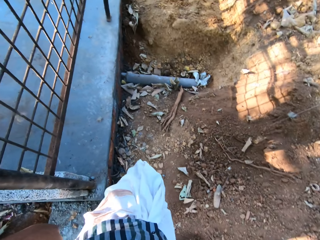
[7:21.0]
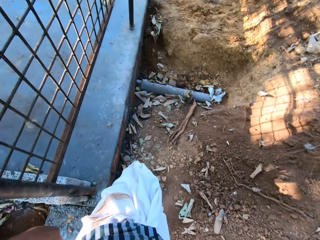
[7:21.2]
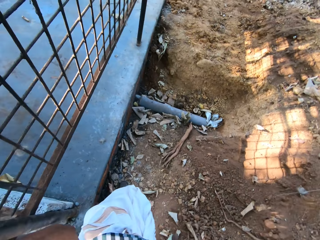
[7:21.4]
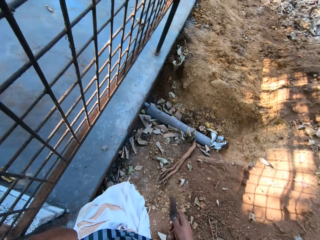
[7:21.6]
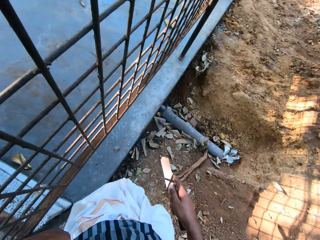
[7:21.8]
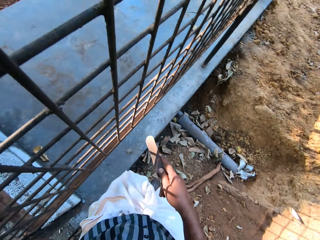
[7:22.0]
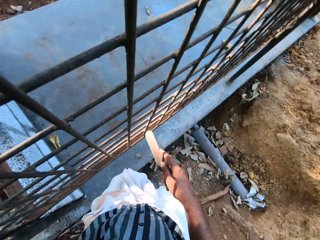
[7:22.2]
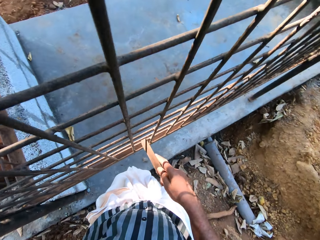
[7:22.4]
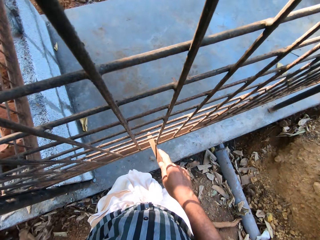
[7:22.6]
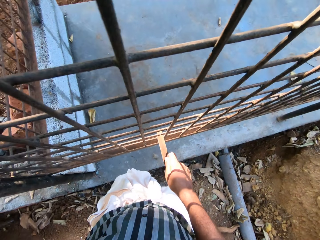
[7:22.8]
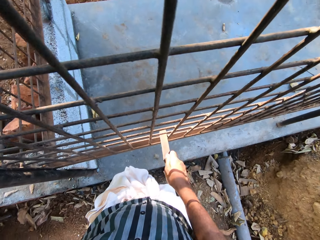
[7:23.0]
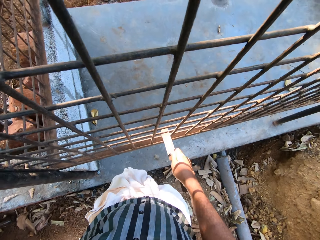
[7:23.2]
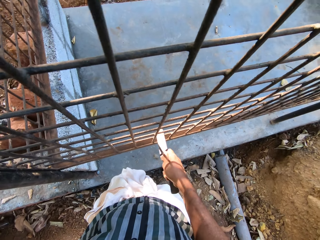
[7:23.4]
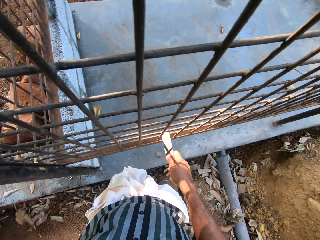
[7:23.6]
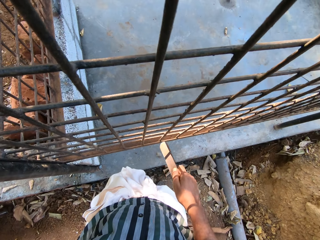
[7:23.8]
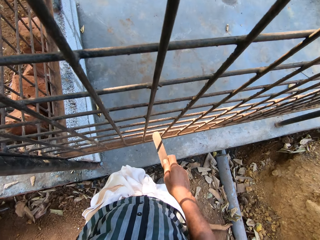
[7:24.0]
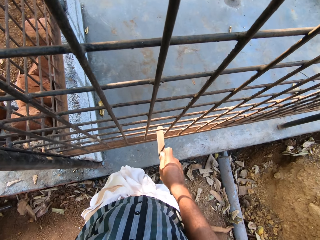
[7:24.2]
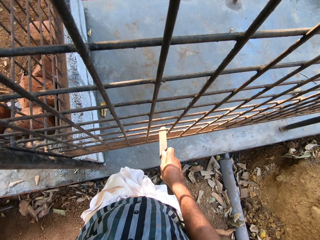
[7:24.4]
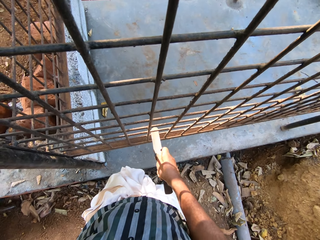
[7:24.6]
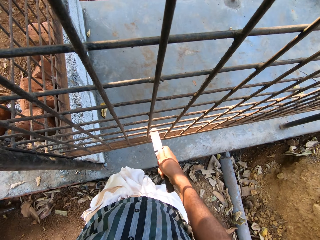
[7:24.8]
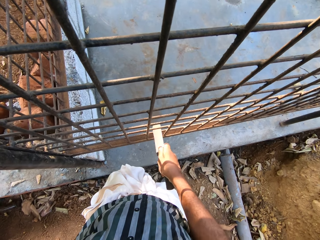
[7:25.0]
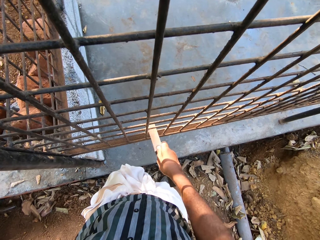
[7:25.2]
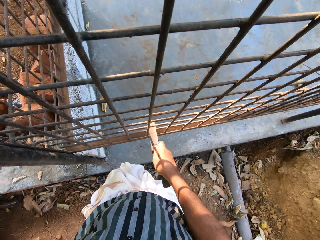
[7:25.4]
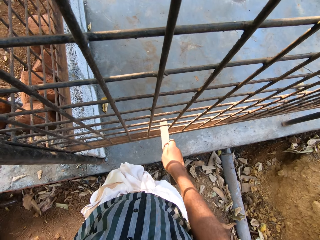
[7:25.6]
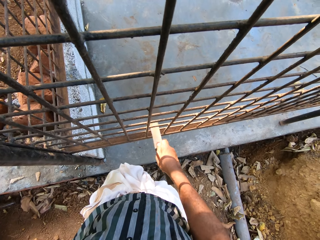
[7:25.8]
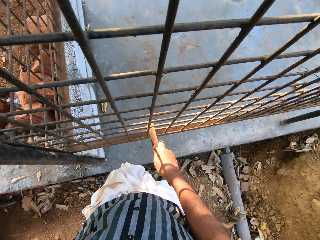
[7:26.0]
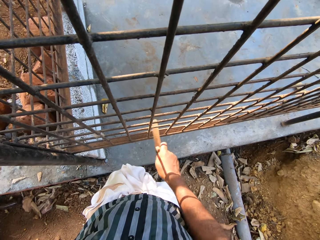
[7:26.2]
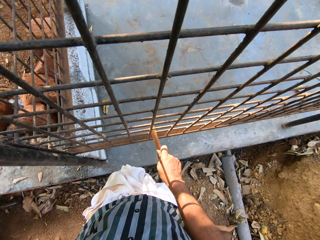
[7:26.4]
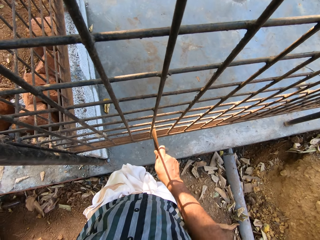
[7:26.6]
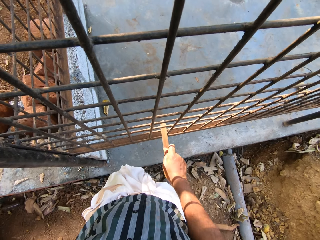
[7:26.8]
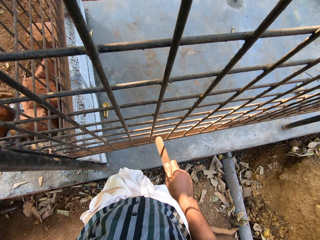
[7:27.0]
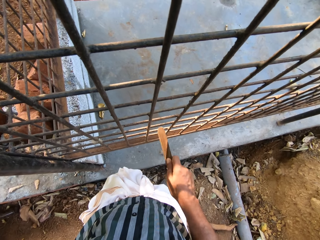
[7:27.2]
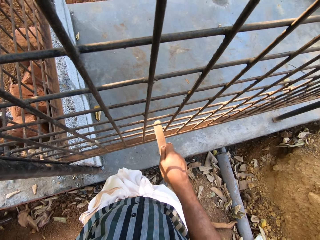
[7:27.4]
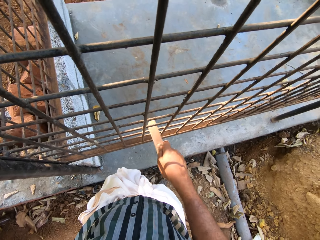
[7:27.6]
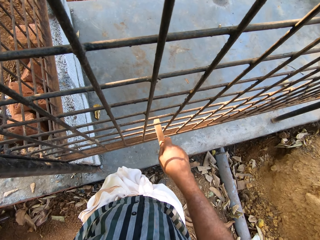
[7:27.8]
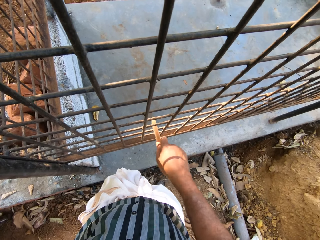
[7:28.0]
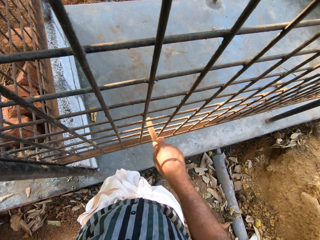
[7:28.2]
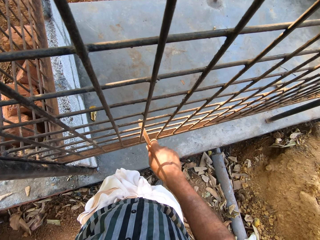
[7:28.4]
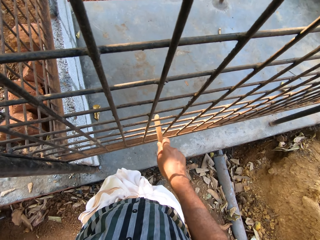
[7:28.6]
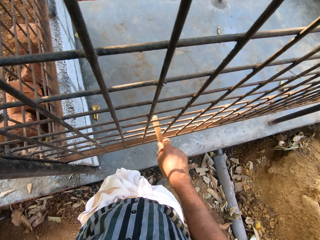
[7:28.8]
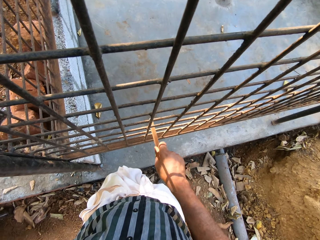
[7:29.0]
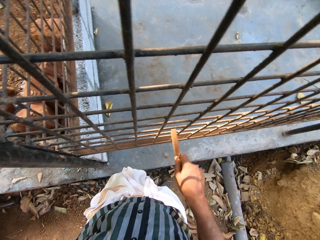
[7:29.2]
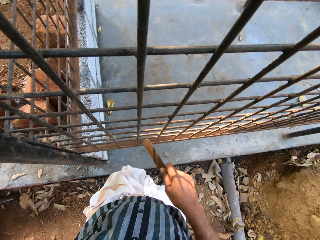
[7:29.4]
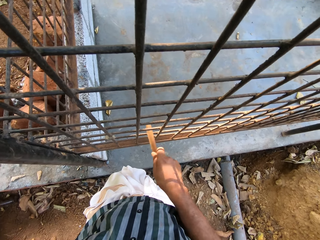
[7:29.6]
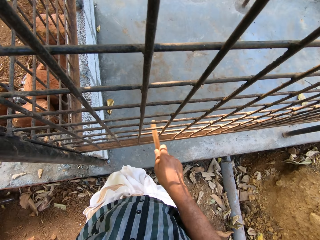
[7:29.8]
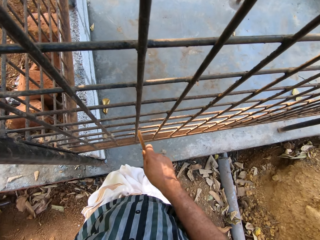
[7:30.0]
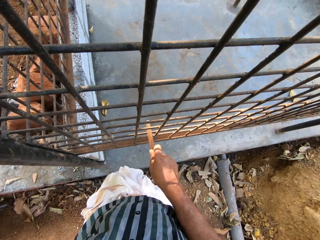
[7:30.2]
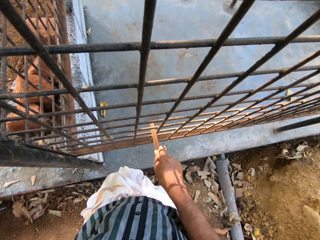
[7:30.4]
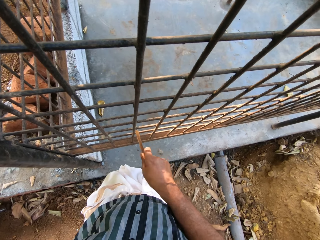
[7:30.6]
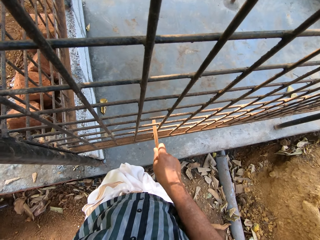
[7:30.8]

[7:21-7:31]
The camera wearer scrapes the wire mesh with a metal.

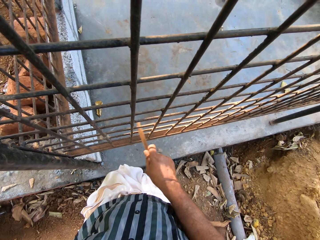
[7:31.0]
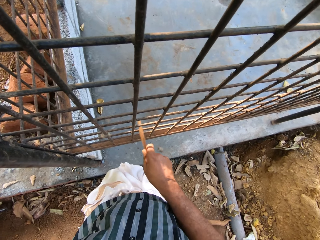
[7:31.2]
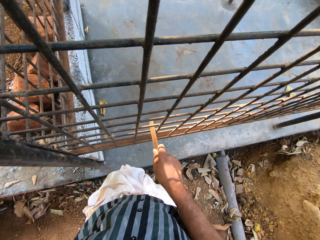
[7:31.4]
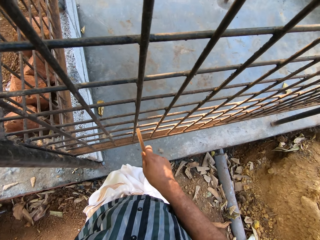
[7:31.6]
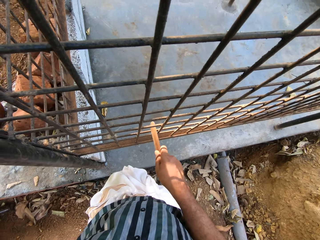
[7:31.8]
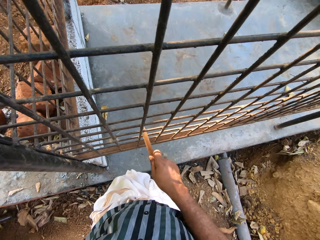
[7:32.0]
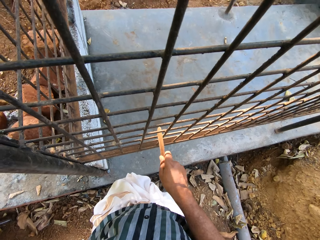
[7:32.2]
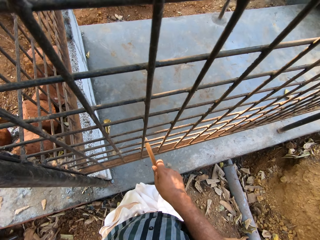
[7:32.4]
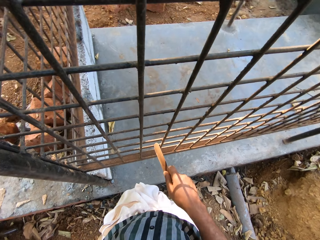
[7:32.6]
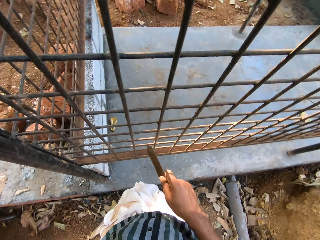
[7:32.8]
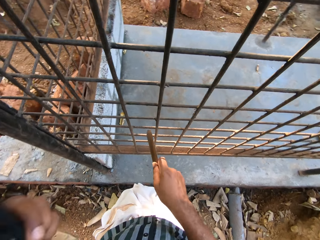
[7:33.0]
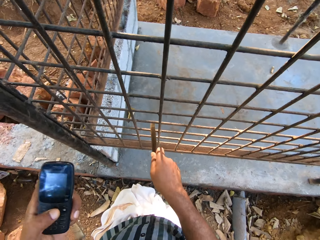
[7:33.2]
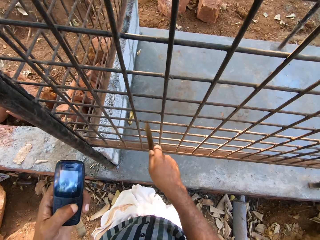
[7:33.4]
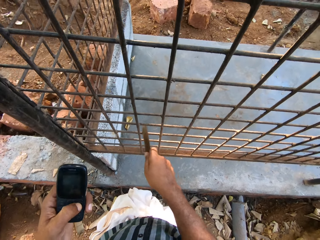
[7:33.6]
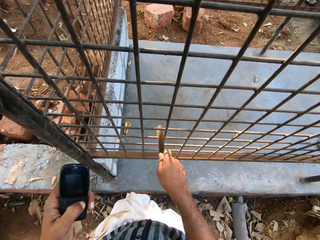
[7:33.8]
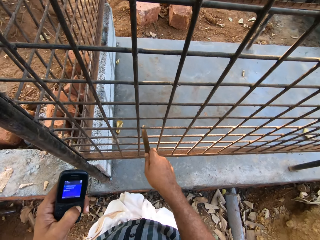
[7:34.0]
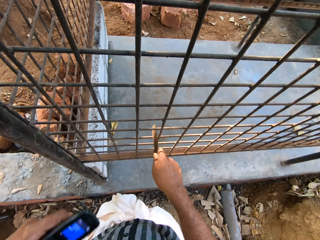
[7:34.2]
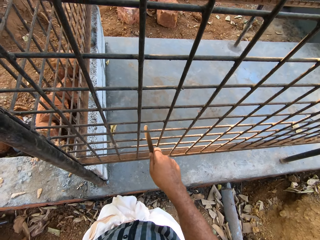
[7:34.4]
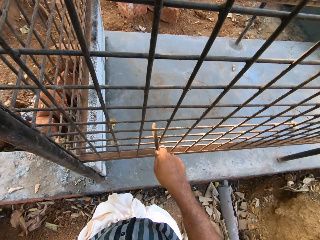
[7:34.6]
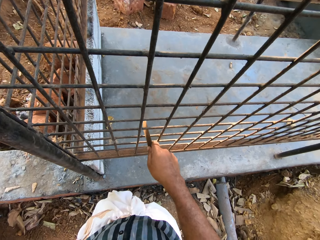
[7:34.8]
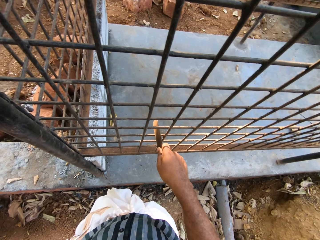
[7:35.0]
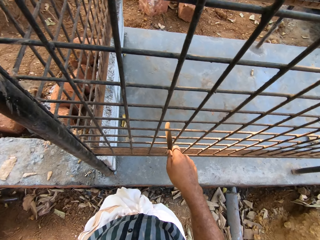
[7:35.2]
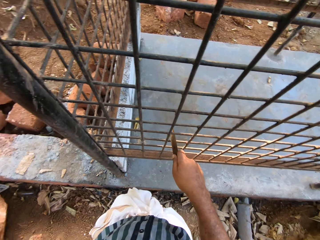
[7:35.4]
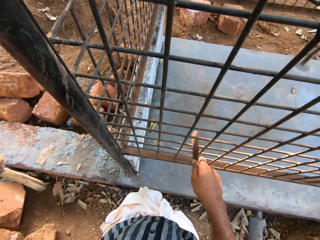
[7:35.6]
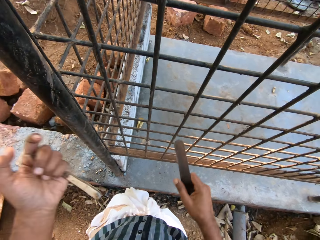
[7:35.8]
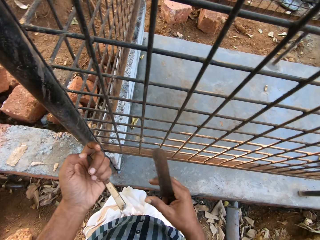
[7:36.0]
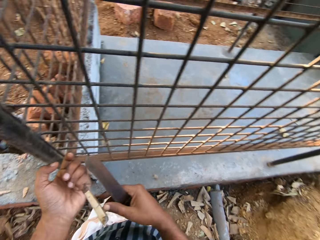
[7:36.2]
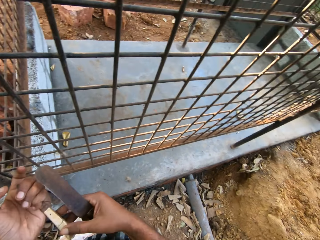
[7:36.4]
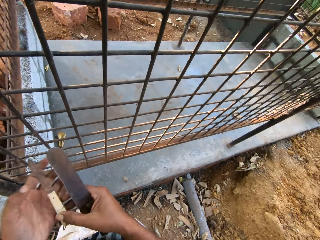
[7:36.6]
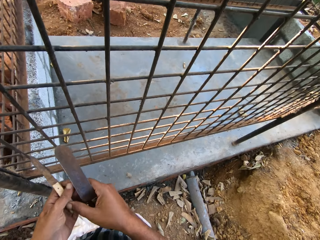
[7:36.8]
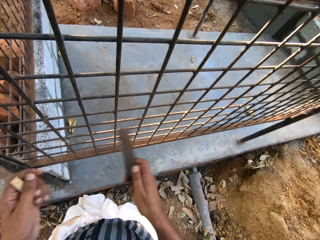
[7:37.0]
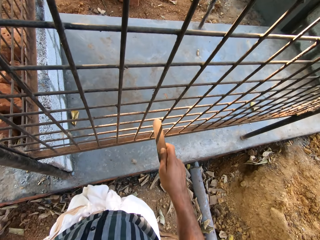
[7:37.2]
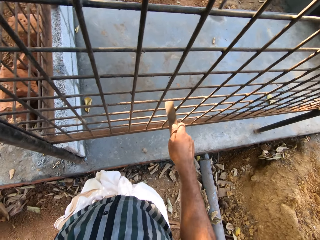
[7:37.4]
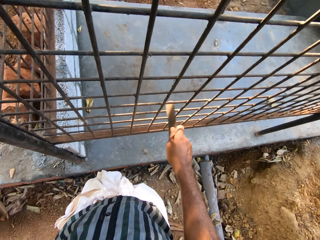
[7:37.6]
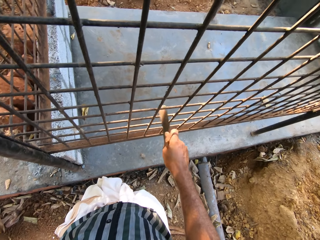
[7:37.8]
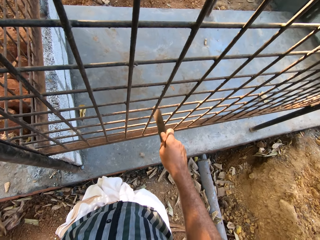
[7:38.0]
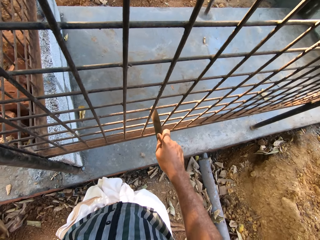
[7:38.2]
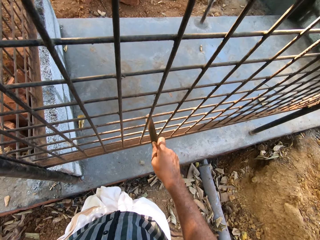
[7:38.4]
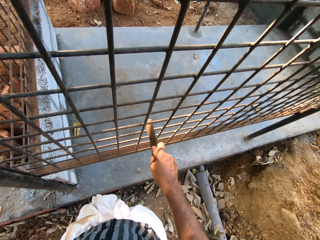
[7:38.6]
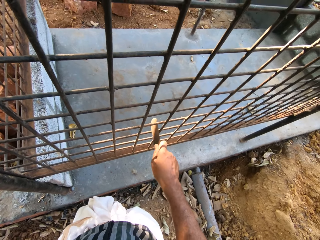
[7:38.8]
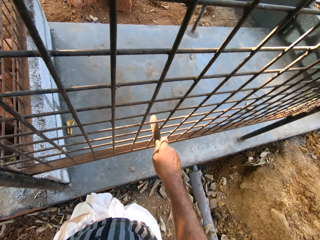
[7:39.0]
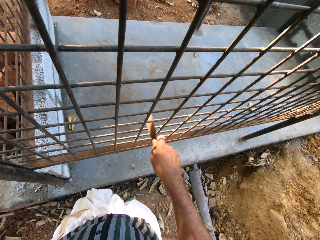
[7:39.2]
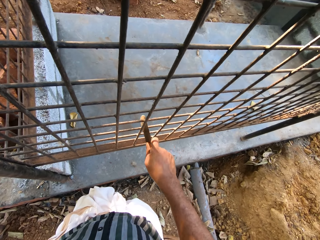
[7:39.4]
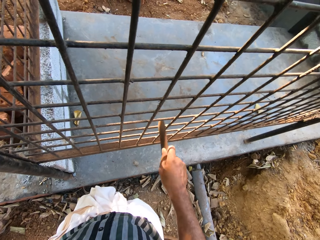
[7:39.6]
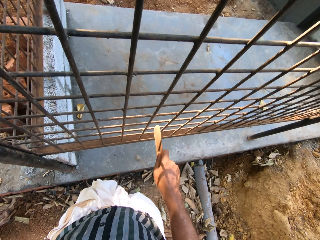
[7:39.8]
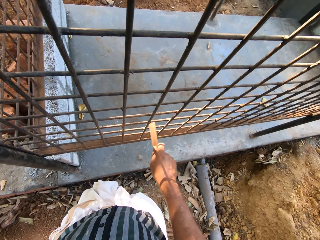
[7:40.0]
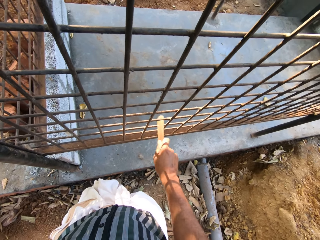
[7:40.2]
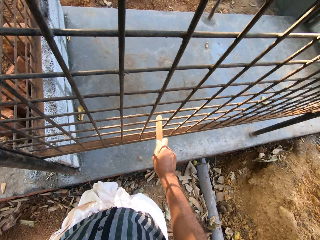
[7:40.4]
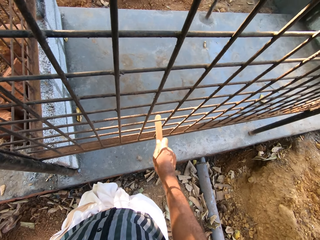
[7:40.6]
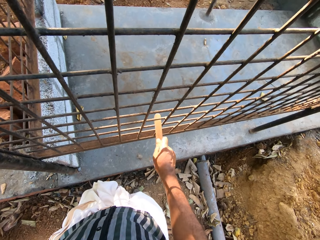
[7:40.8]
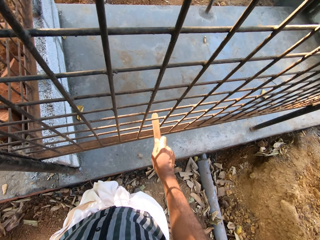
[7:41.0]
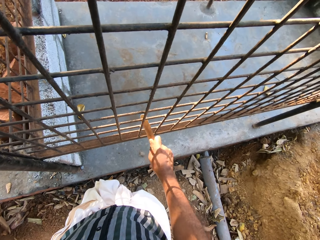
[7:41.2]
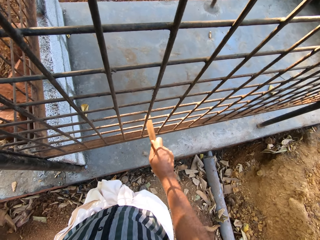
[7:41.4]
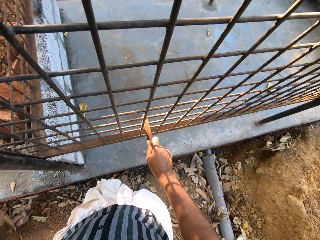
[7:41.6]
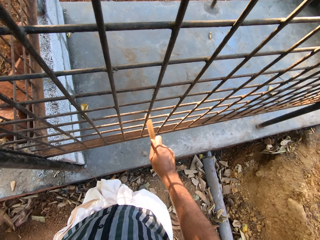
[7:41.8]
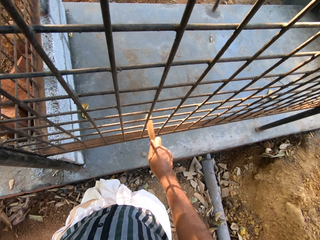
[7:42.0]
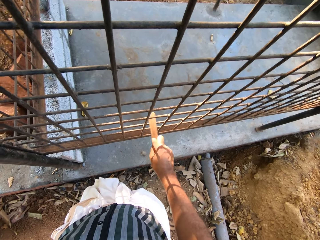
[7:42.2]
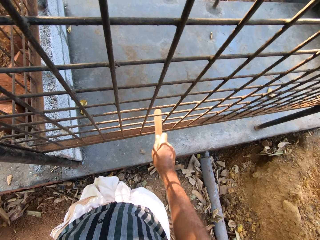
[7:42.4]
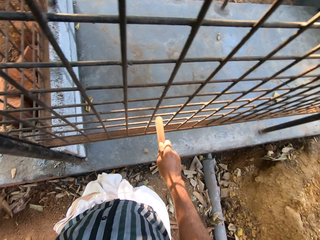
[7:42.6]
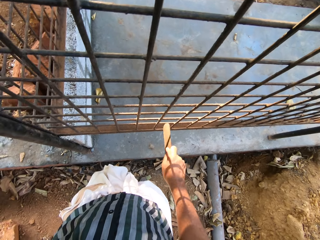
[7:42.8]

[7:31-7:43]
The camera wearer operates the phone. He scrapes the wire mesh with a metal. He places the phone in his pocket. He holds the metal with both hands. He switches something to the left hand. He scrapes the wire mesh with the metal.
